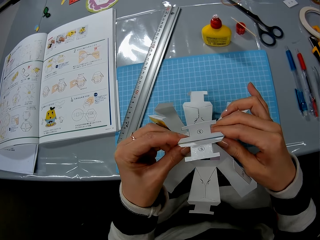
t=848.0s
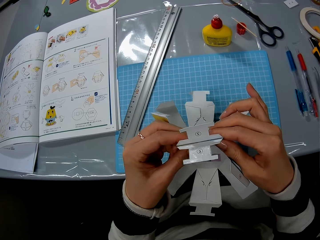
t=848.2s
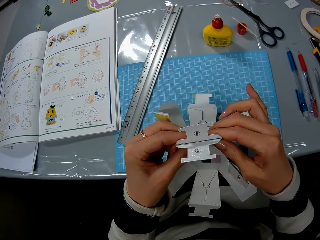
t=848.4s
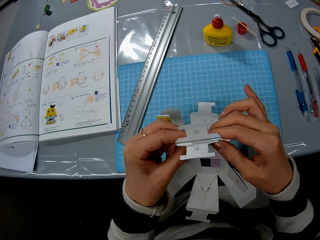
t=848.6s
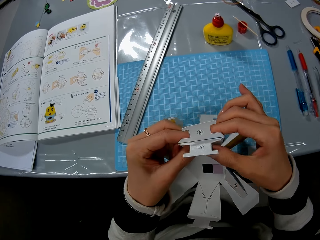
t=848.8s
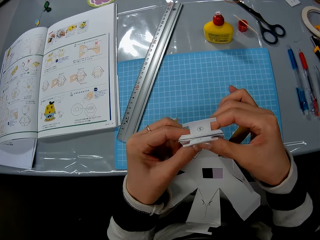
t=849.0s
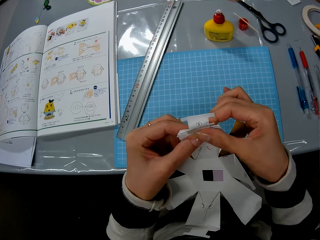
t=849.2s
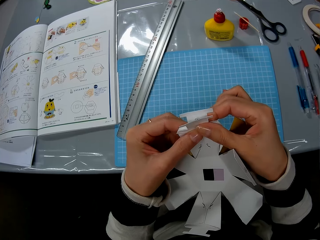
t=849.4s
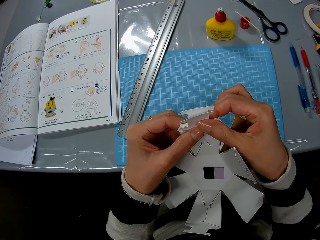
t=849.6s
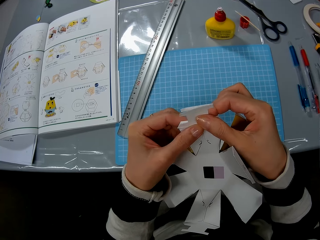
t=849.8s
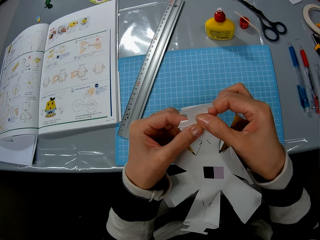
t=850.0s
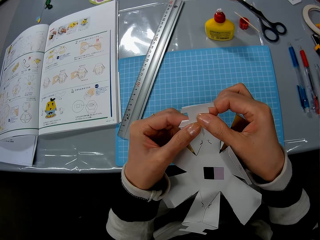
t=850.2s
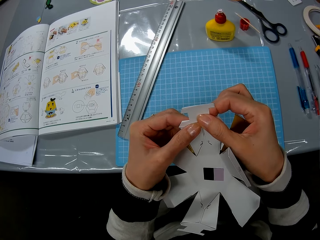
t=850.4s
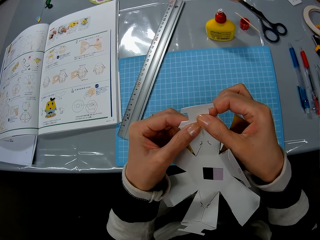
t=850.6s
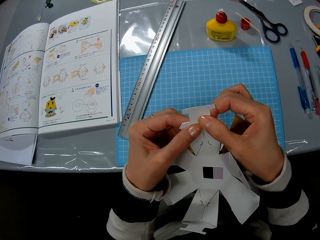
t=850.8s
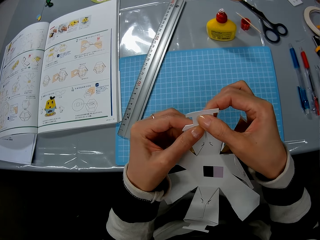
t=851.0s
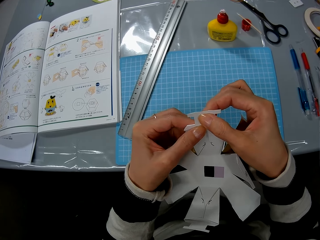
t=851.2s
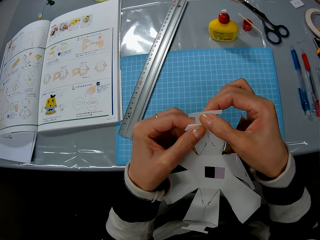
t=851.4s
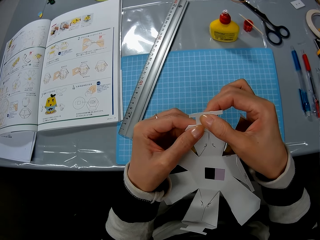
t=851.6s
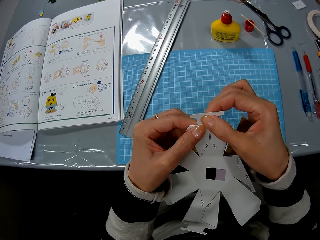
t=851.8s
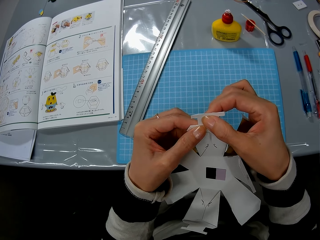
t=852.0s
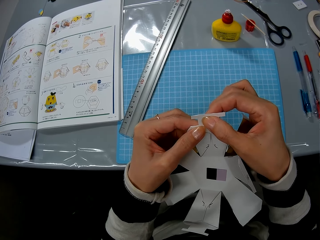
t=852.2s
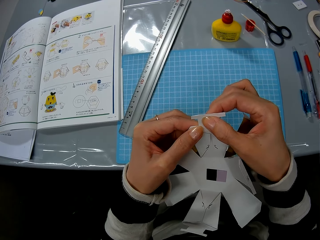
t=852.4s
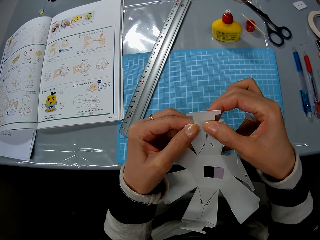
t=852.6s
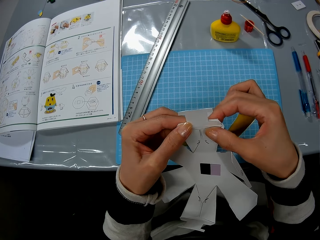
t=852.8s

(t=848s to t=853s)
The camera wearer glues the paper craft together.

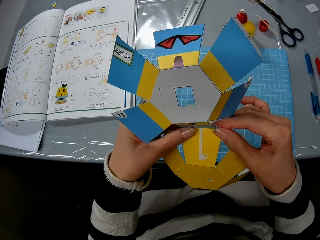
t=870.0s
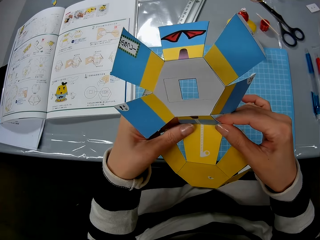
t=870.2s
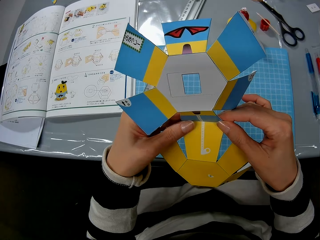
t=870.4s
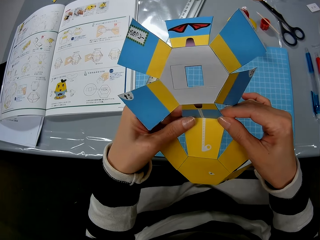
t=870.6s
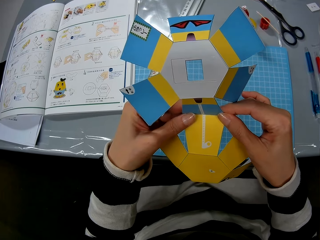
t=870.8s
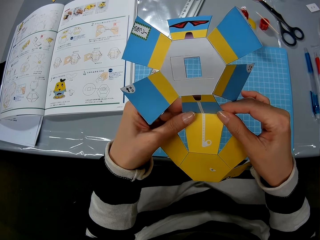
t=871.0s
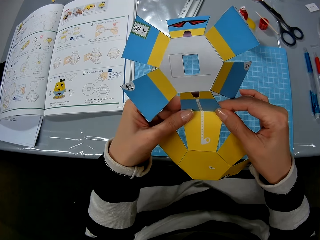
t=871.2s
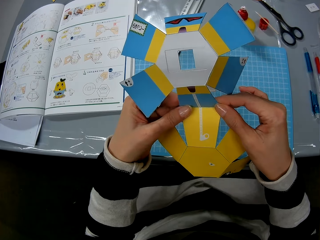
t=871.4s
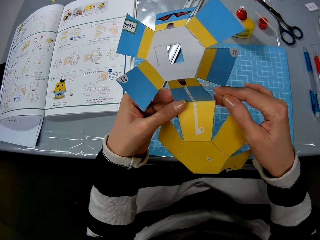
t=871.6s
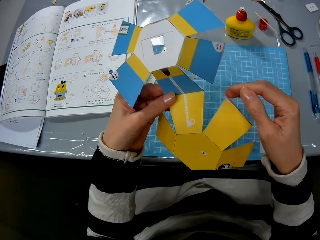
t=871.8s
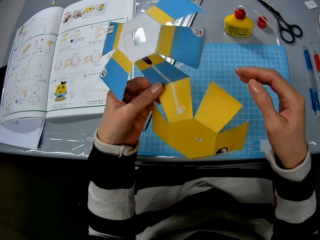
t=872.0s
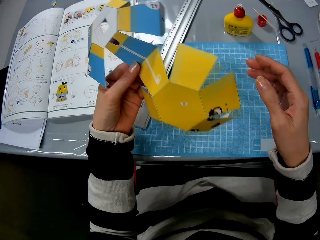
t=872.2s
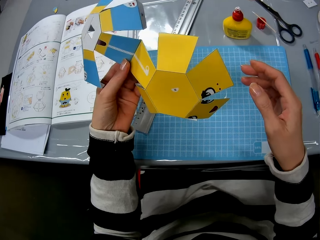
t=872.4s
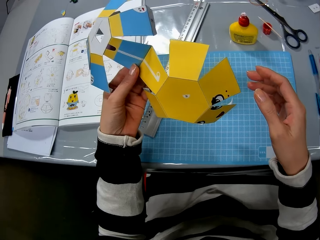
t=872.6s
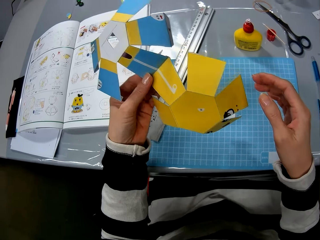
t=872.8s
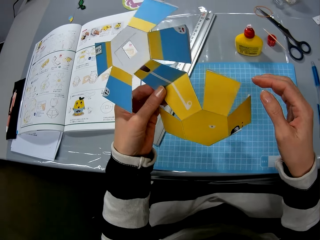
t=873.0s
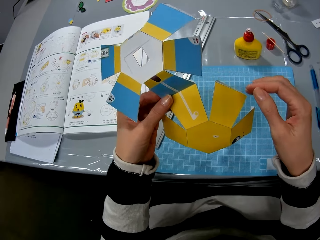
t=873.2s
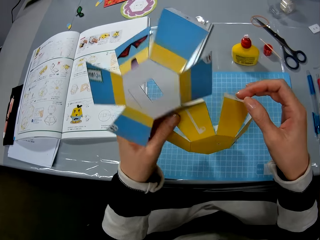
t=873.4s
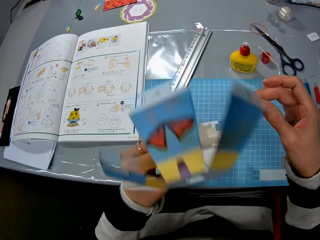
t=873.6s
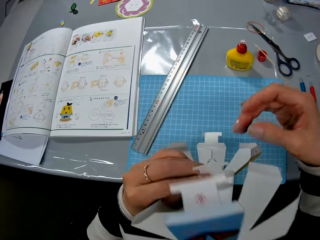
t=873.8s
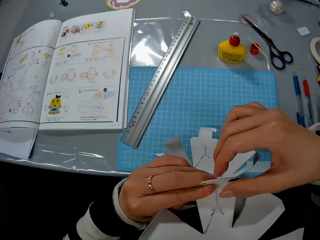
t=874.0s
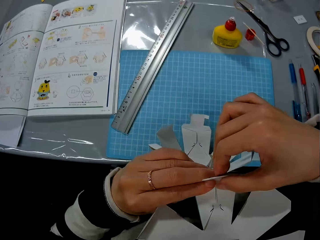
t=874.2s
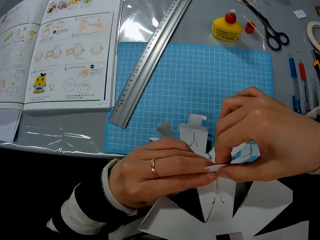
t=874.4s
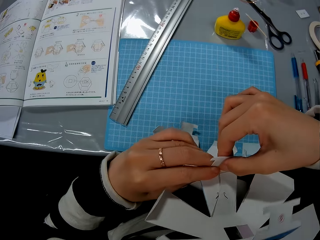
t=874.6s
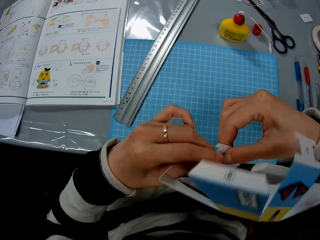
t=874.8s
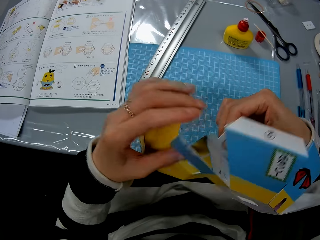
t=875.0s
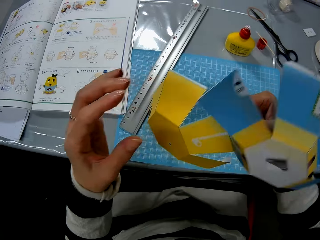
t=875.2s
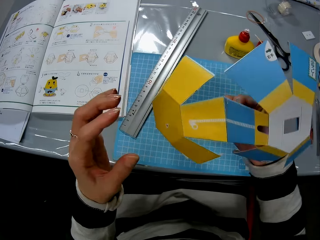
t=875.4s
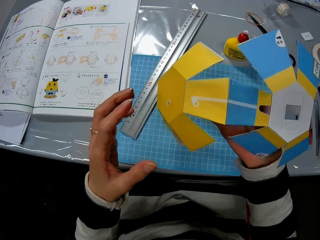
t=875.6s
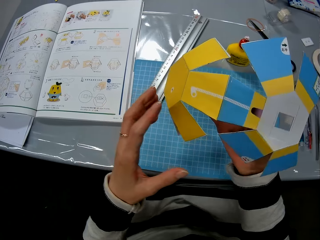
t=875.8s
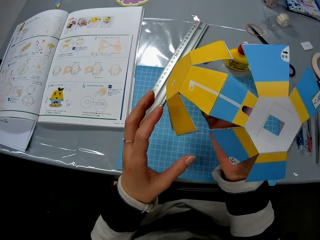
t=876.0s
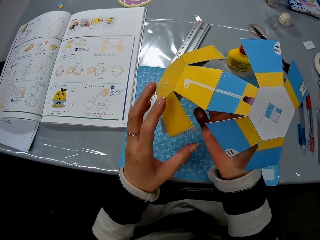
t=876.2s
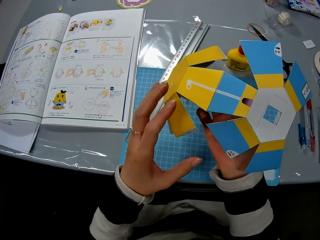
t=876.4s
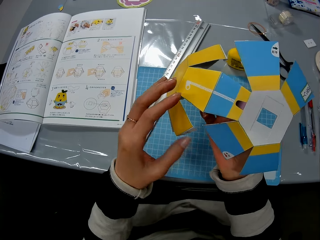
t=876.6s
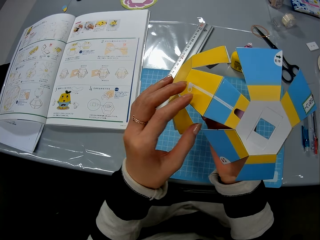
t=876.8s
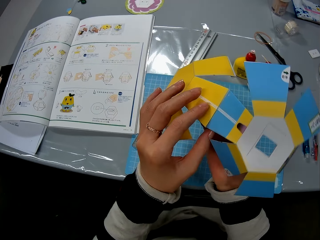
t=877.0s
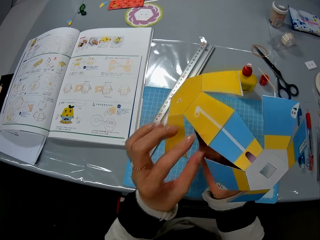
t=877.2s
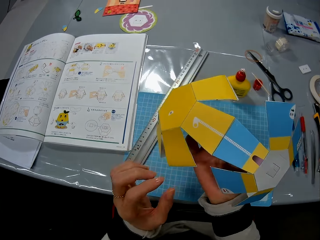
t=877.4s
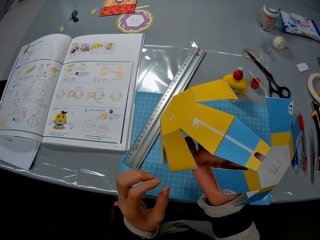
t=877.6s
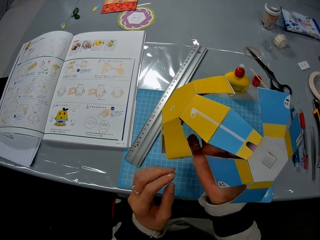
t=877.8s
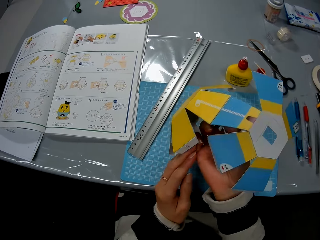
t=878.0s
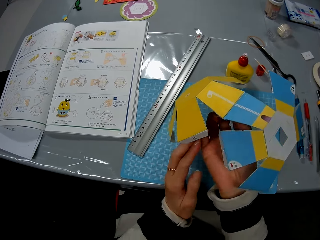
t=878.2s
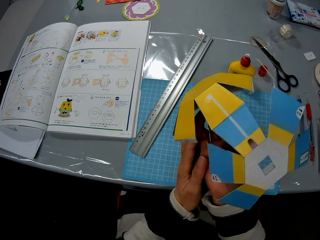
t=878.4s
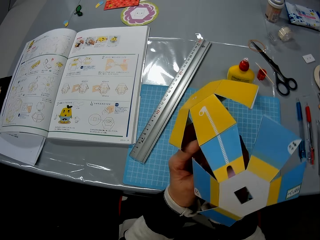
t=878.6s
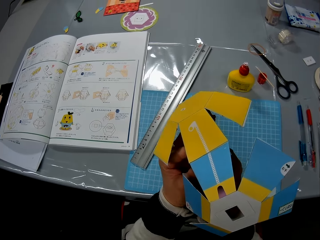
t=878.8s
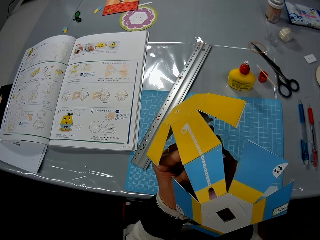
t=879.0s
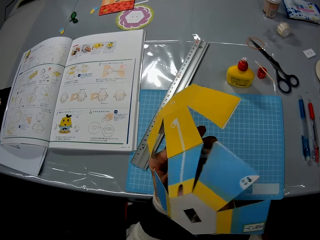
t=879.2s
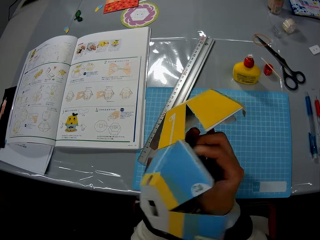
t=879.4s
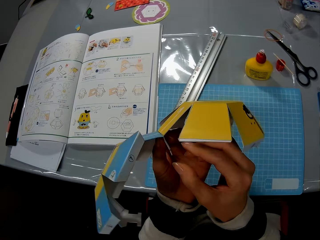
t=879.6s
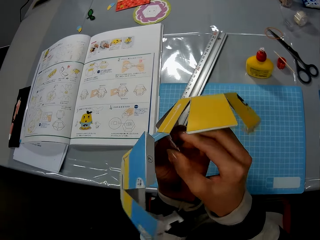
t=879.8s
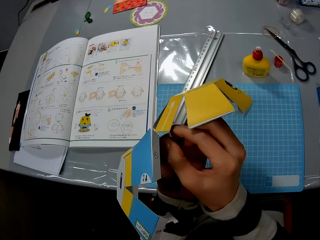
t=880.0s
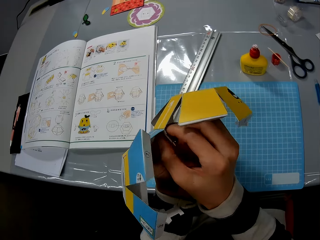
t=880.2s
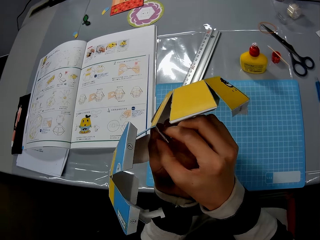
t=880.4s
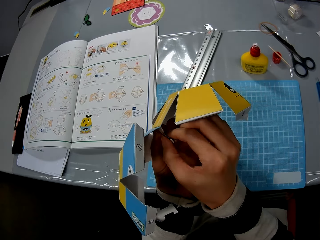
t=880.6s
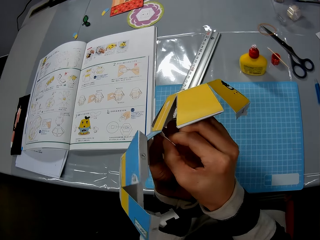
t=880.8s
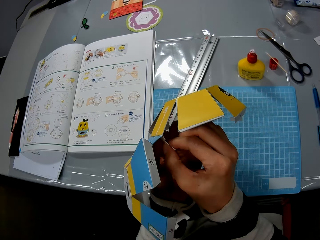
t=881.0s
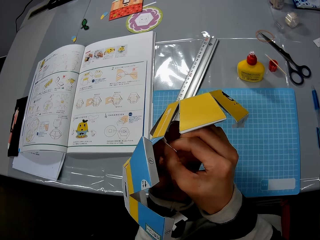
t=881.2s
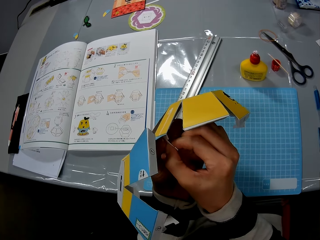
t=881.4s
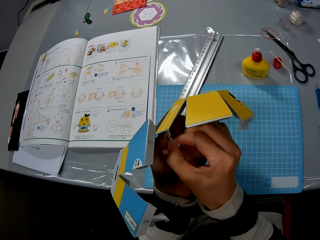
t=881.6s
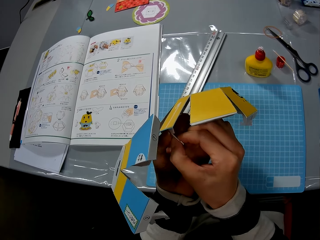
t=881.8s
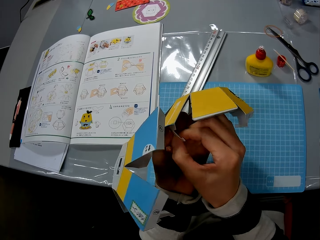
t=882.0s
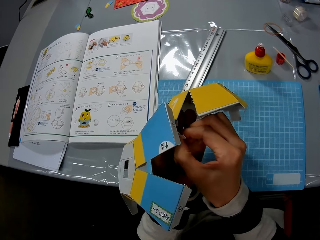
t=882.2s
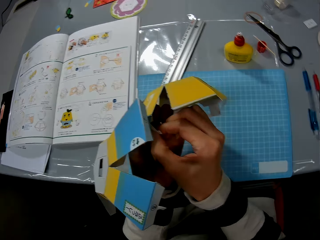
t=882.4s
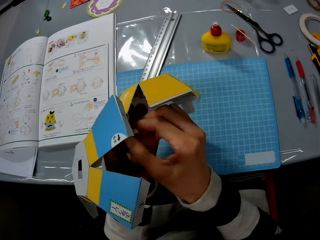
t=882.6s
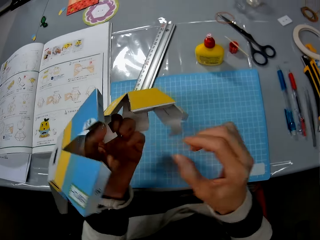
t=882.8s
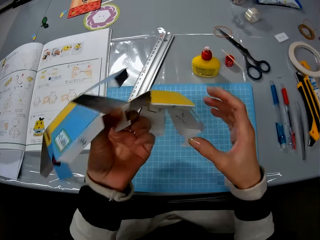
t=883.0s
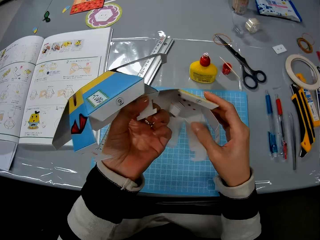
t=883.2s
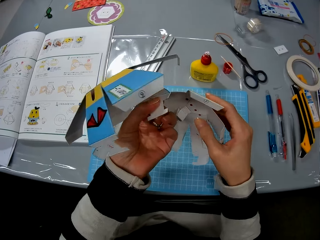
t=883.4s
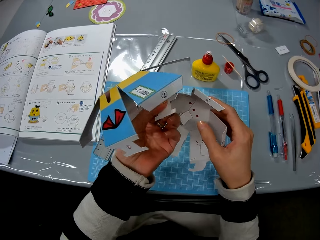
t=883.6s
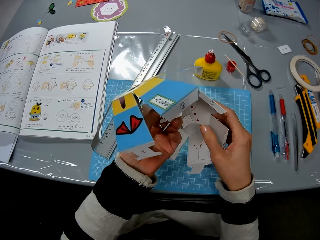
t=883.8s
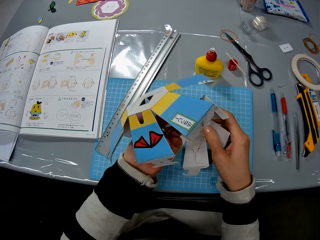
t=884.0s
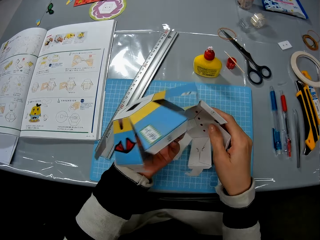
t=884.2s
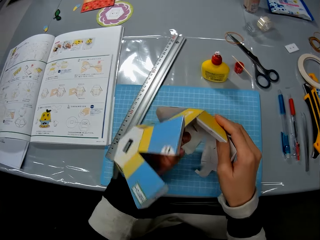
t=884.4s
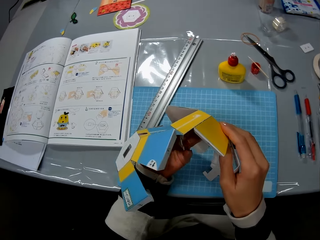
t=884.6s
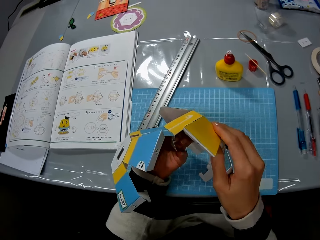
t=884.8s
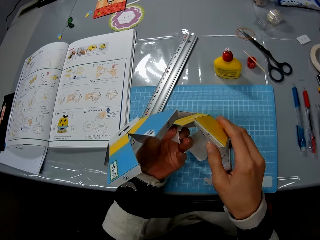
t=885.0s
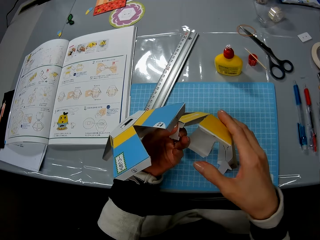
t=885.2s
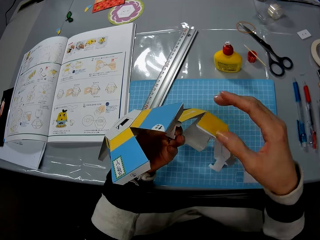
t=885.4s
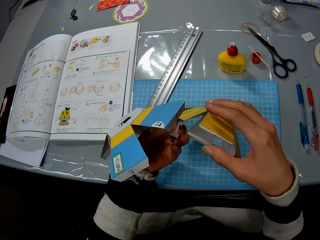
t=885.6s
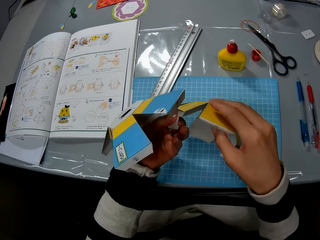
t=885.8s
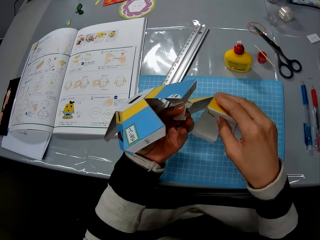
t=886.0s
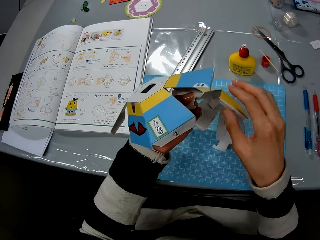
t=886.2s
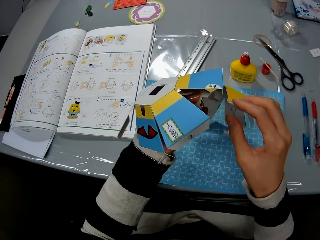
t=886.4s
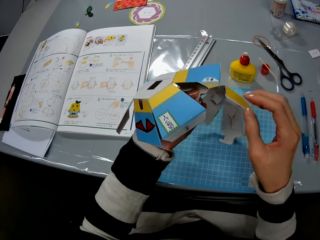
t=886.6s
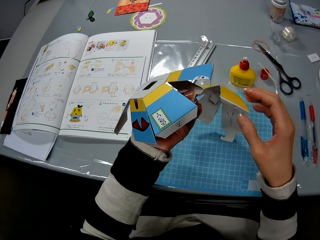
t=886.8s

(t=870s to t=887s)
The camera wearer turns the decoration. She holds the decoration with her hand. She fixes the decoration.
